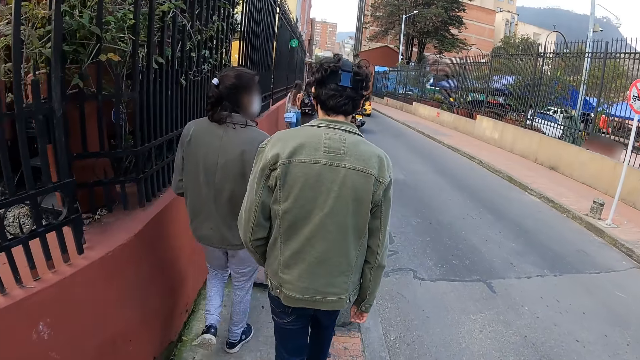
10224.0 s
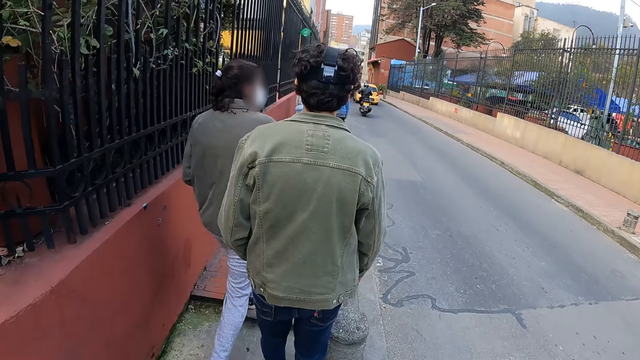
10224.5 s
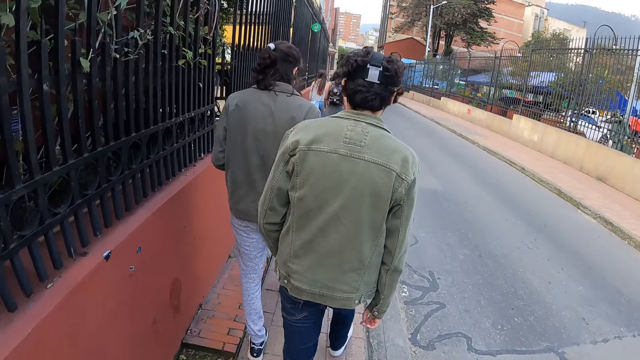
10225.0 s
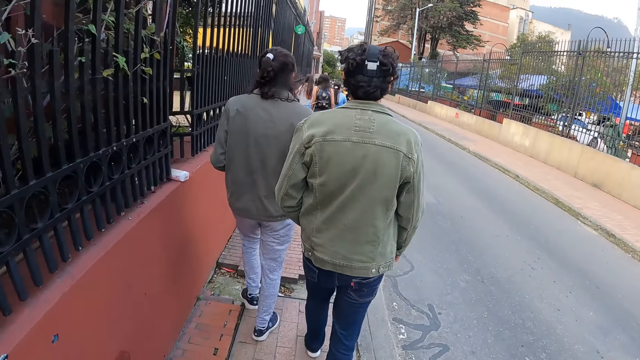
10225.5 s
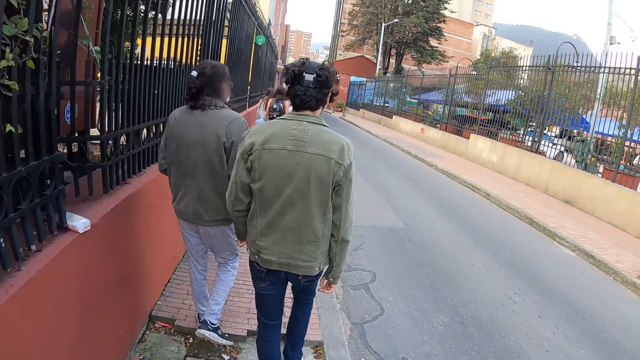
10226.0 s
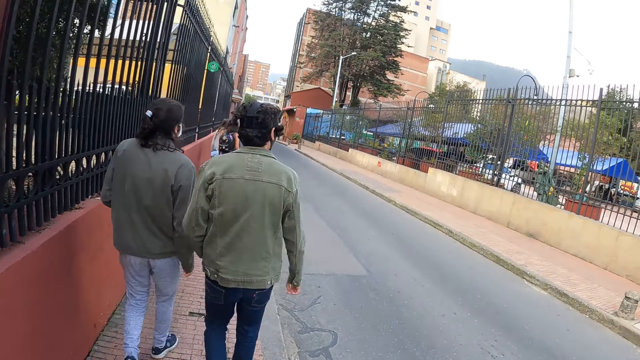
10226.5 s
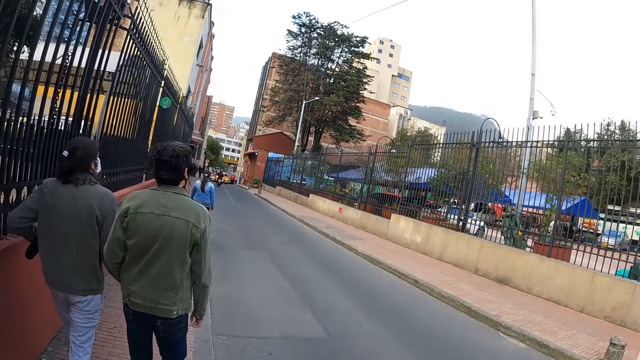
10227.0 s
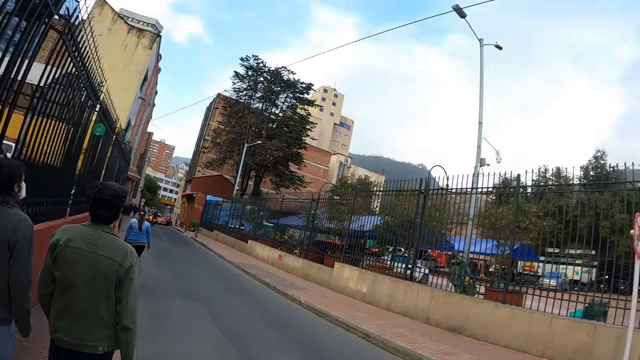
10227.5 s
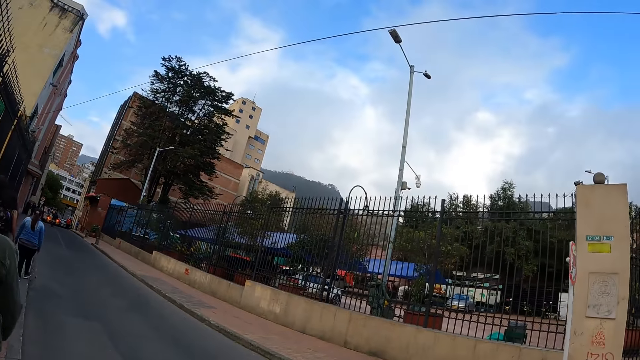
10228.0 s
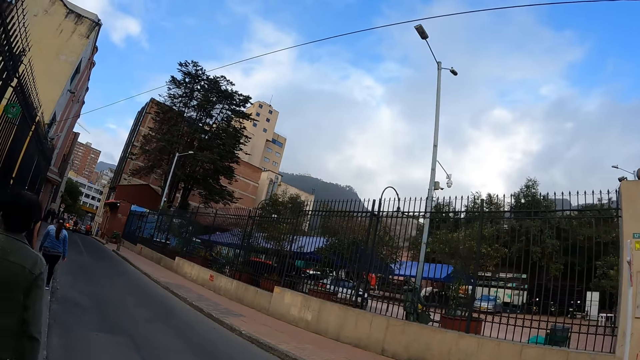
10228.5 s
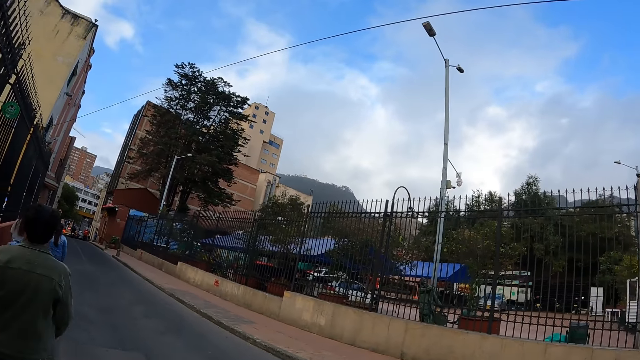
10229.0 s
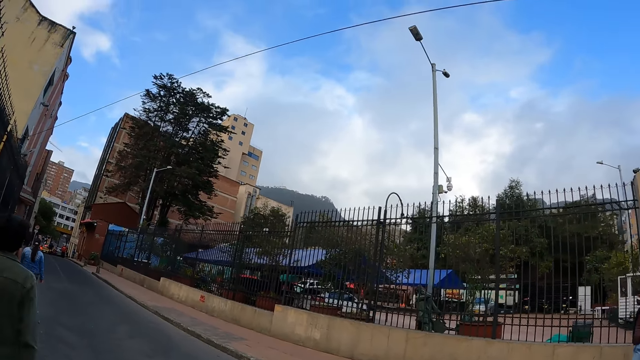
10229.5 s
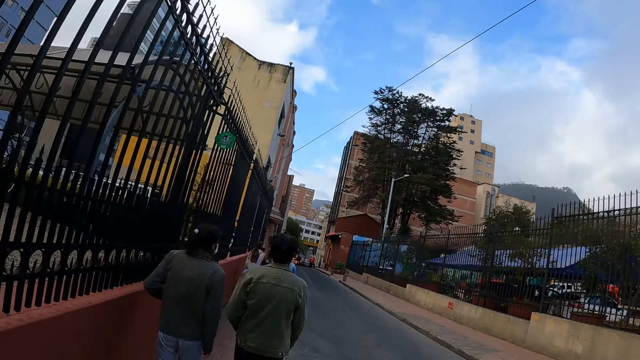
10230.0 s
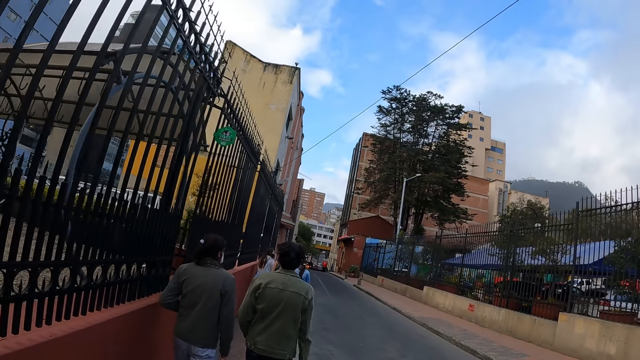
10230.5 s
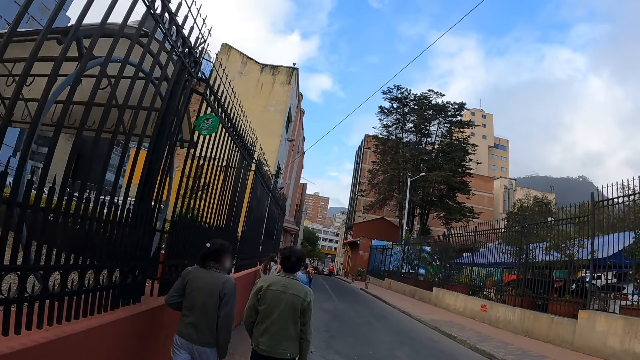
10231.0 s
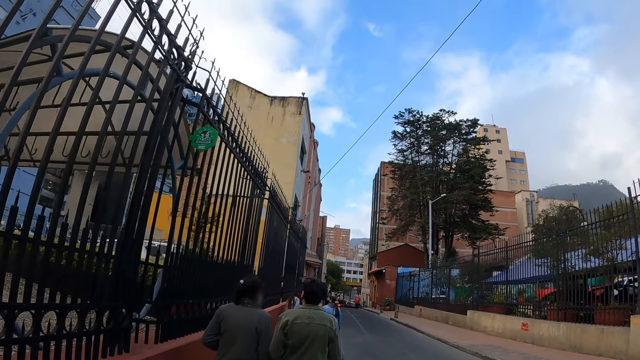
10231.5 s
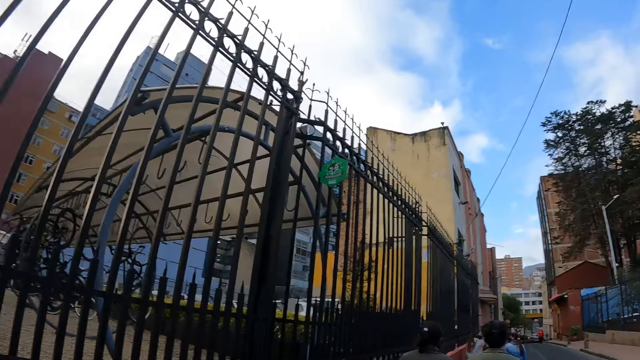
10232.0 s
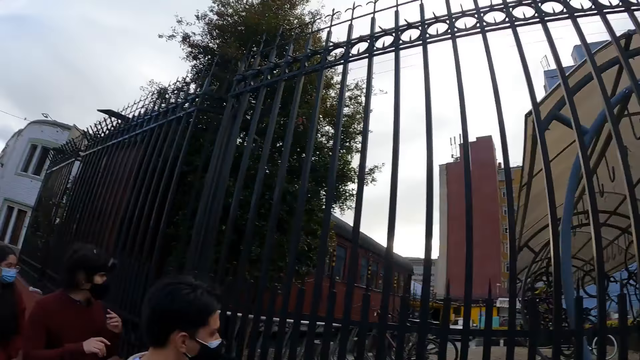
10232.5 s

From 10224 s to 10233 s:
The camera wearer walks around.

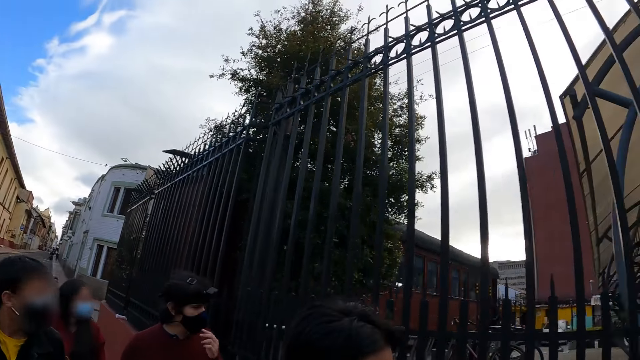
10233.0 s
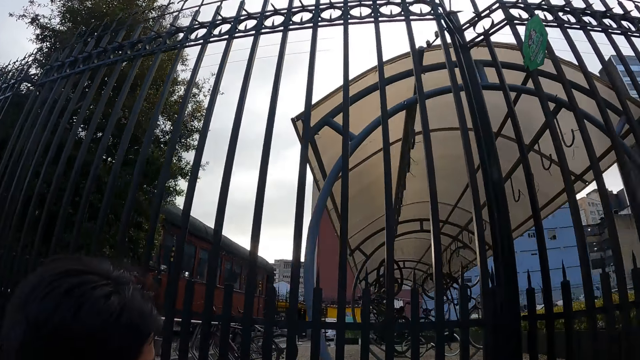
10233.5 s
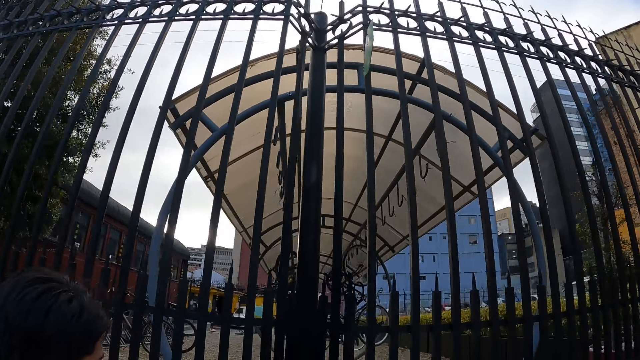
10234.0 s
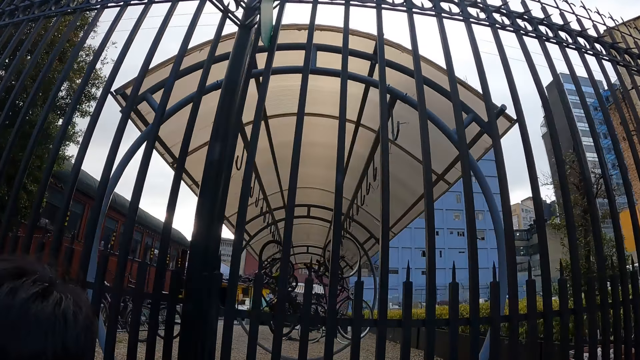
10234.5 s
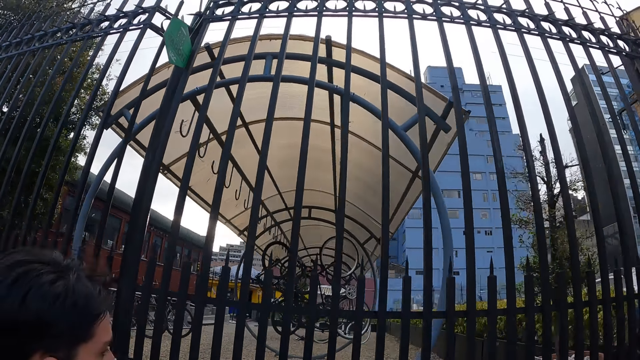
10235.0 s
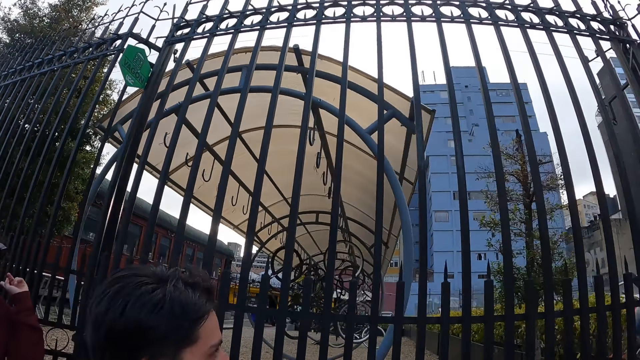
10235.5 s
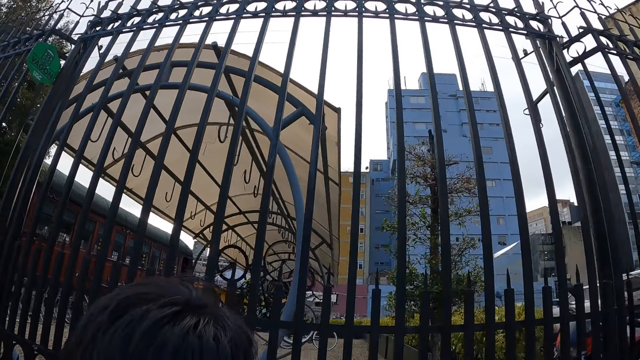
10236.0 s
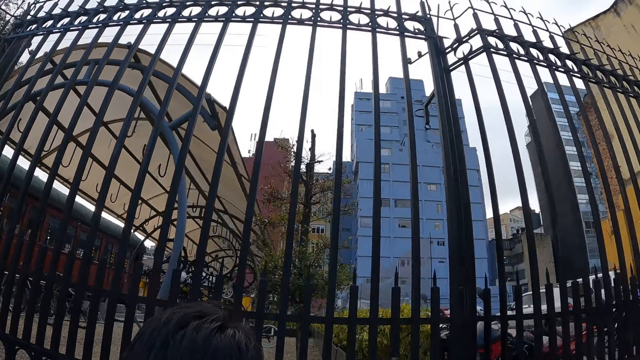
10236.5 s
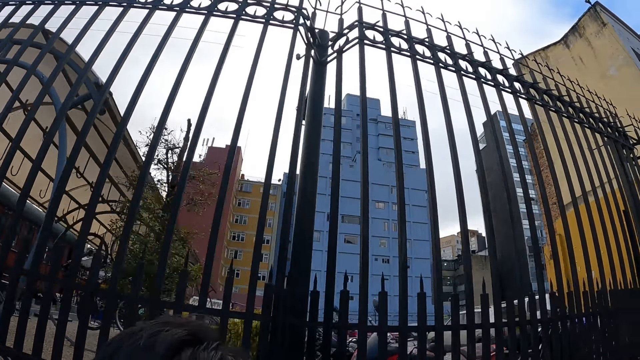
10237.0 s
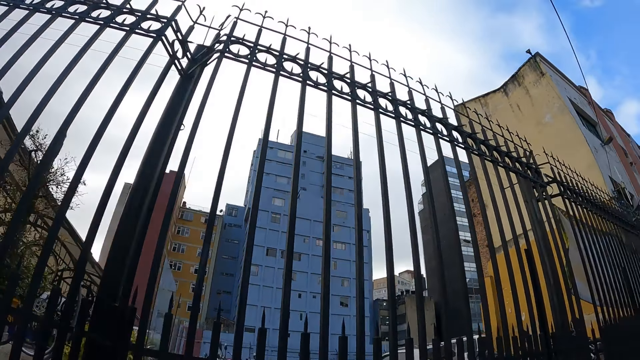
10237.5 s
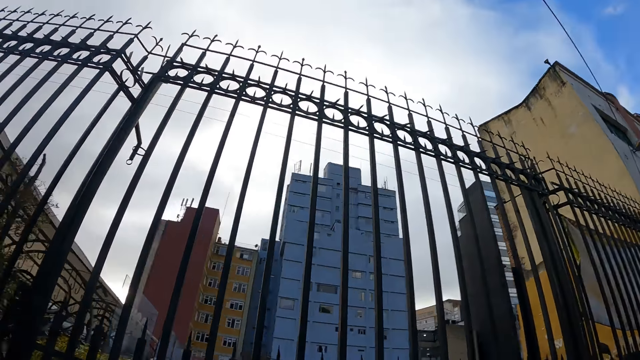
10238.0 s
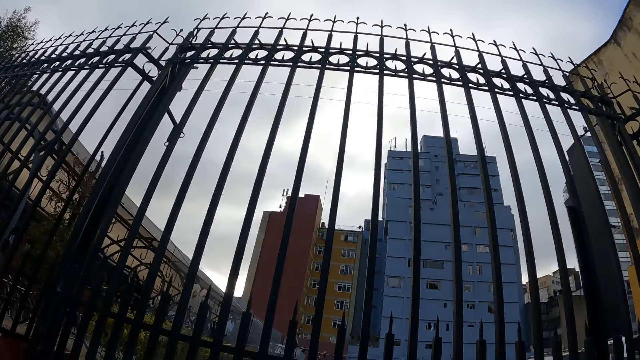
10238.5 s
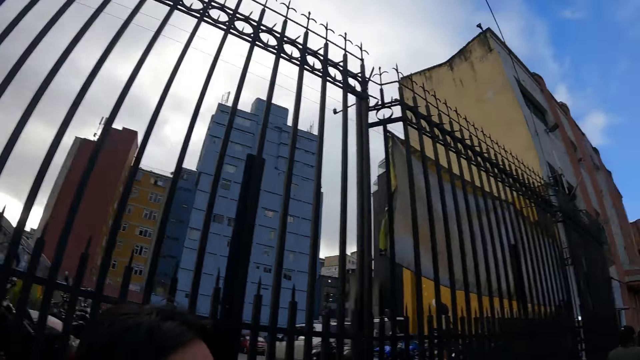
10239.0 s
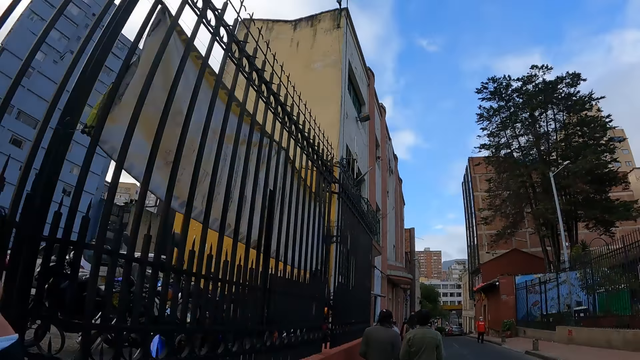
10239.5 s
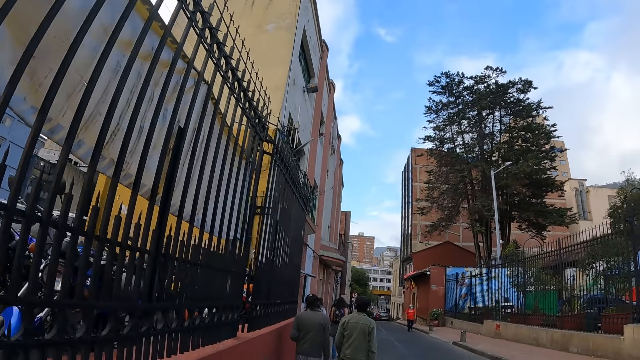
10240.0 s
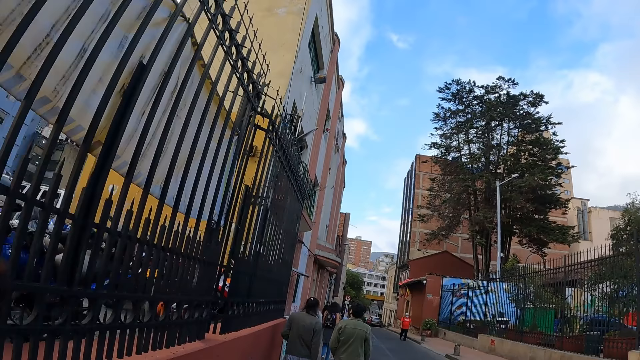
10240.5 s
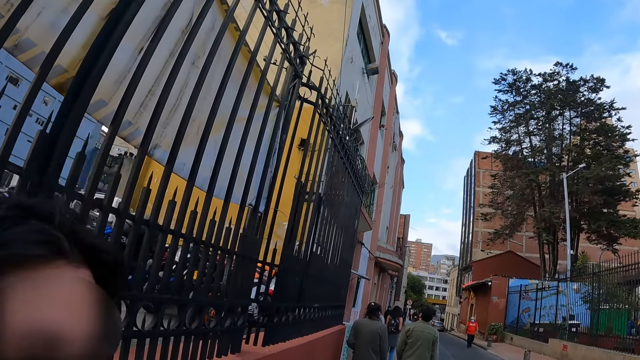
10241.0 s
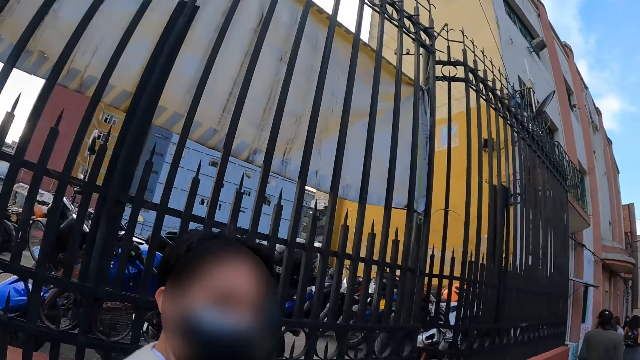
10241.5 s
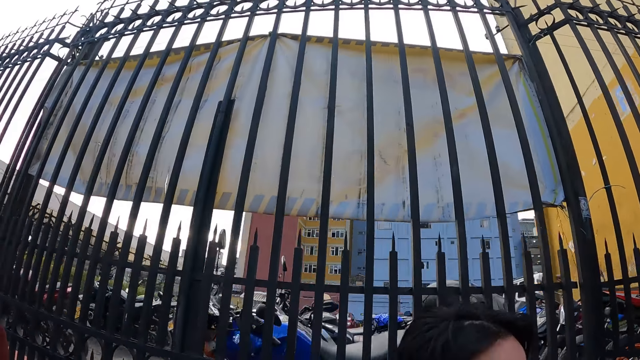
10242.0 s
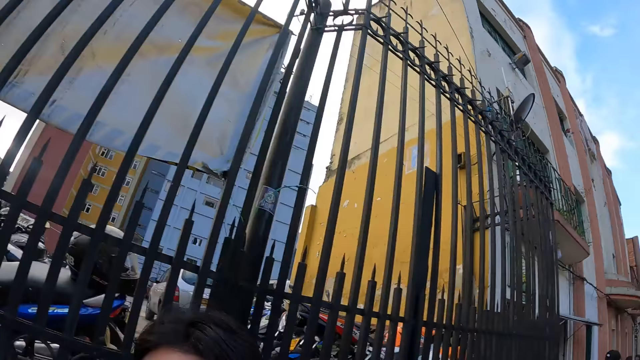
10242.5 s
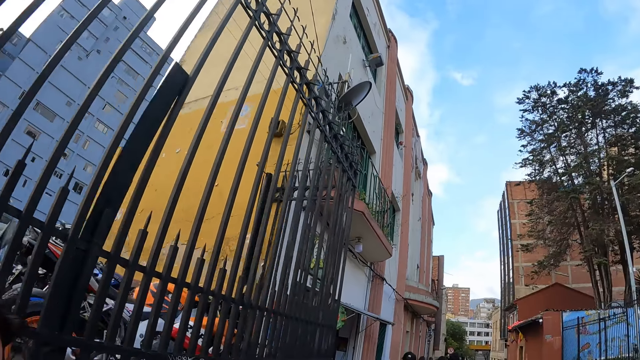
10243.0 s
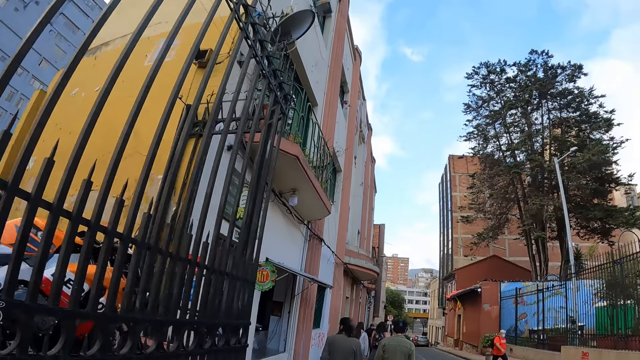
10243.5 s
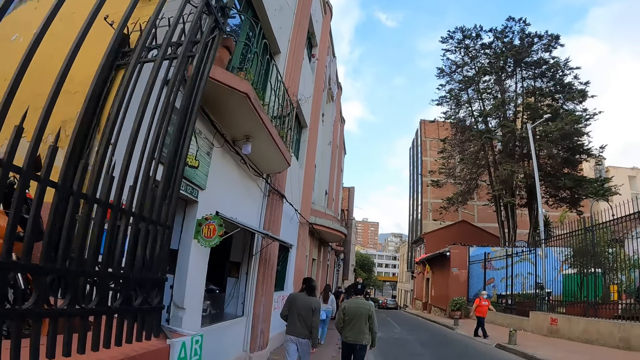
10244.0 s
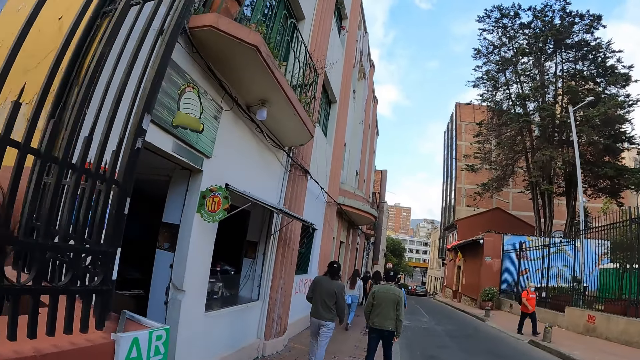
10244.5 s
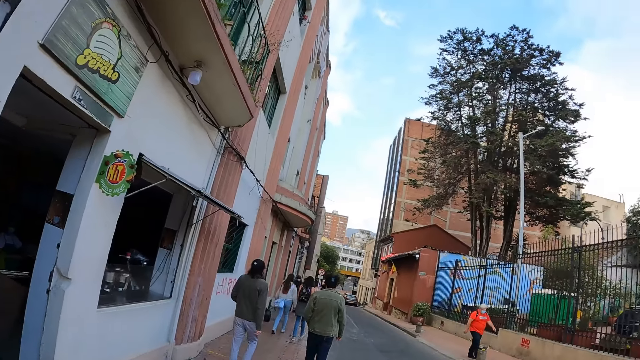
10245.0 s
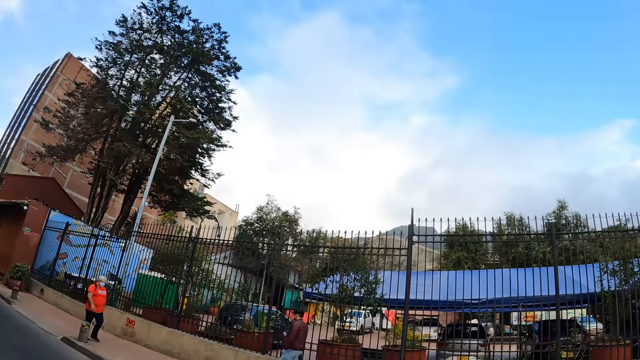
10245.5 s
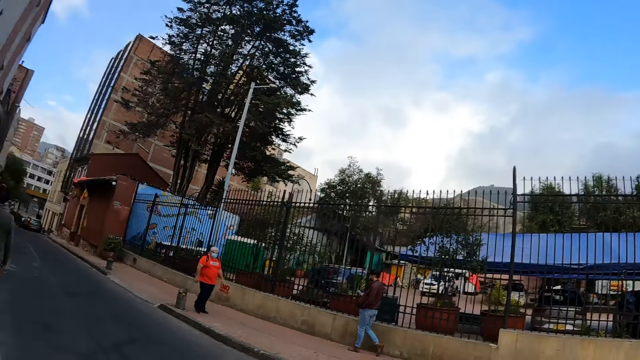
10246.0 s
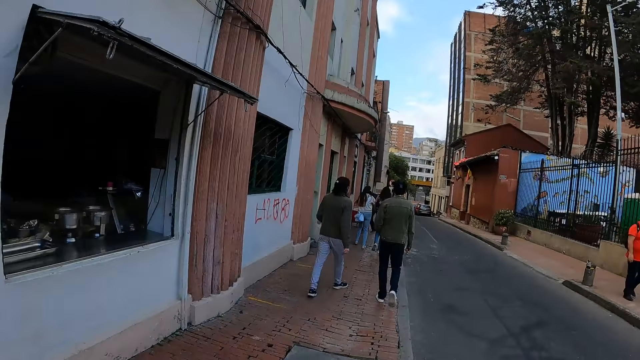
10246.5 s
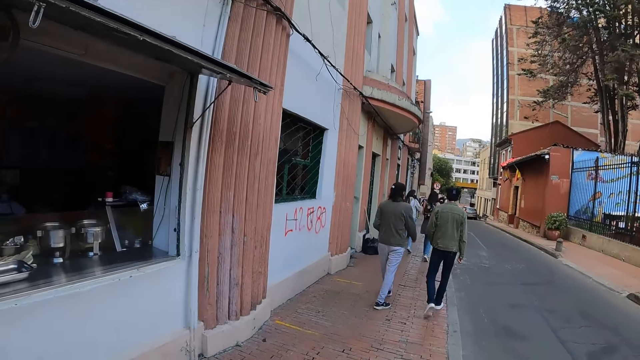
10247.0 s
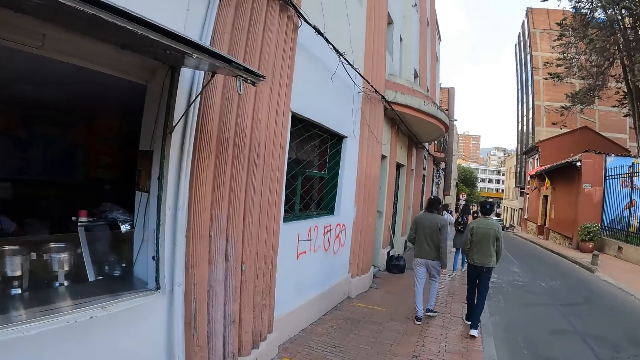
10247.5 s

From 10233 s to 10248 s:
The camera wearer looks at the bicycle. They interact with a man. They look around.
